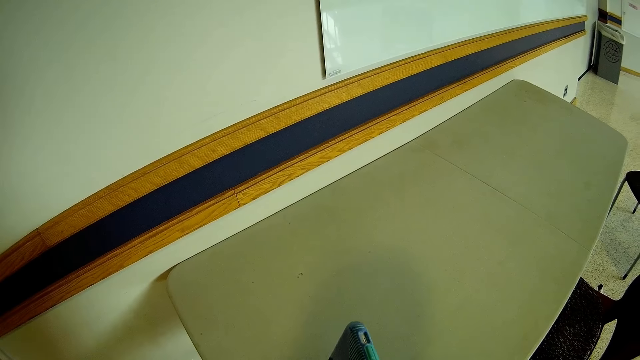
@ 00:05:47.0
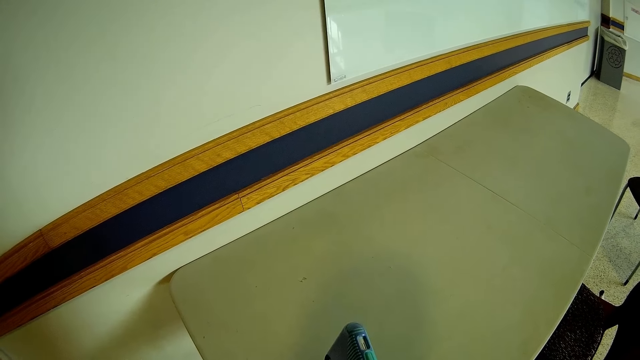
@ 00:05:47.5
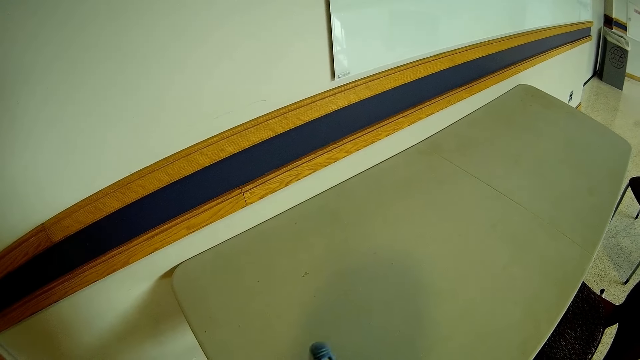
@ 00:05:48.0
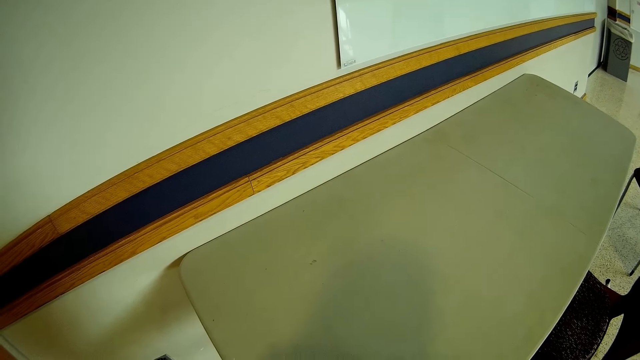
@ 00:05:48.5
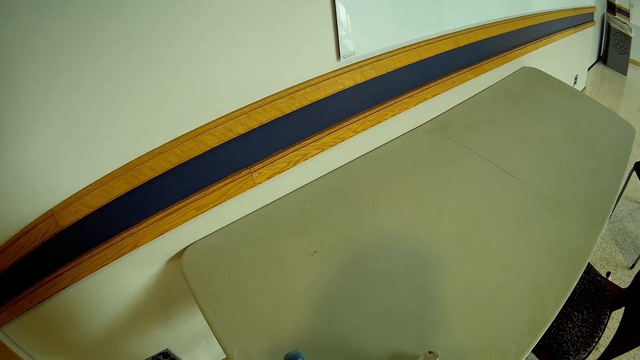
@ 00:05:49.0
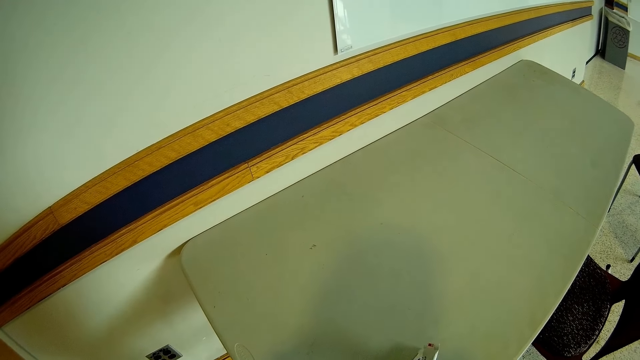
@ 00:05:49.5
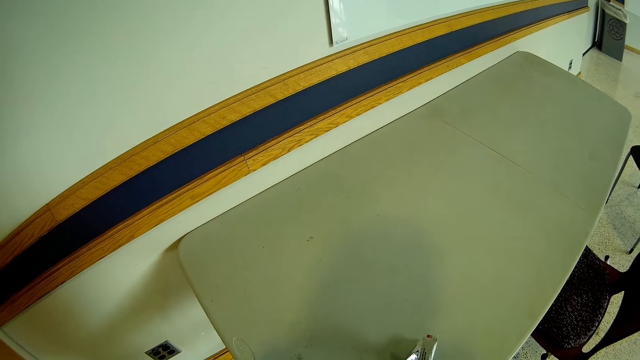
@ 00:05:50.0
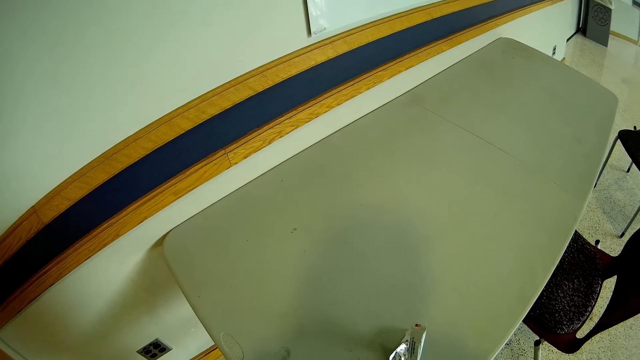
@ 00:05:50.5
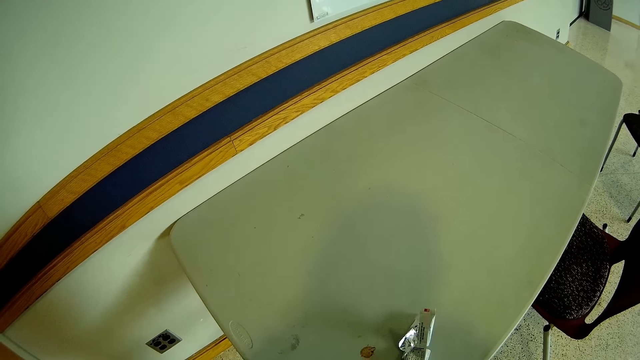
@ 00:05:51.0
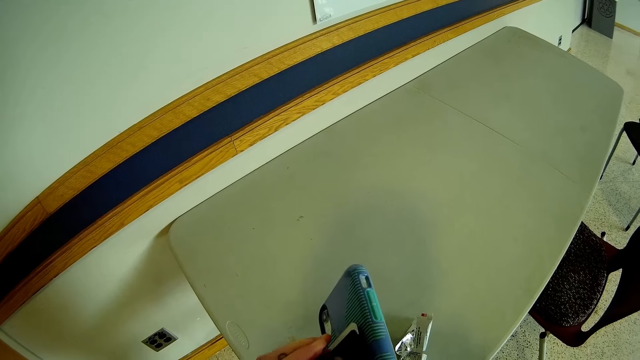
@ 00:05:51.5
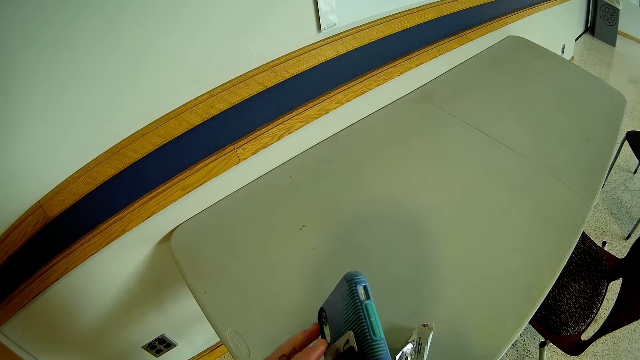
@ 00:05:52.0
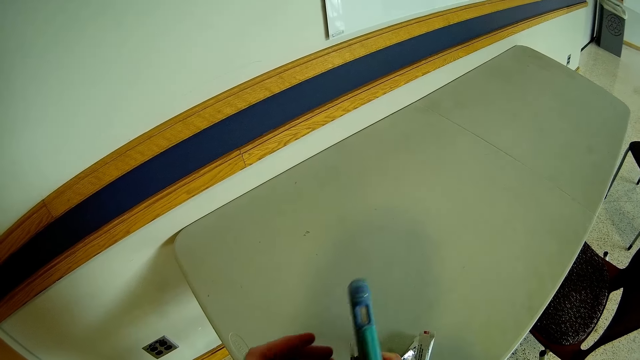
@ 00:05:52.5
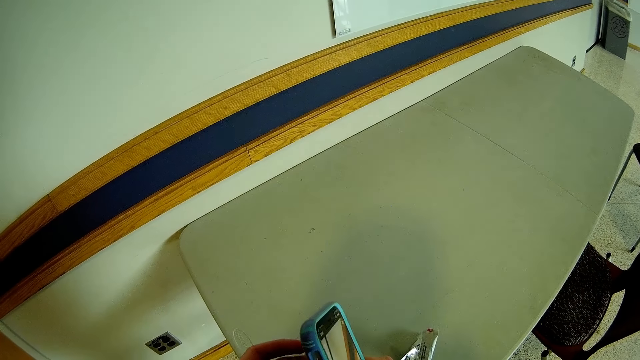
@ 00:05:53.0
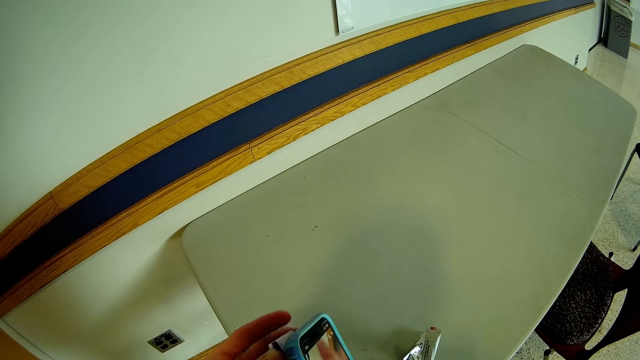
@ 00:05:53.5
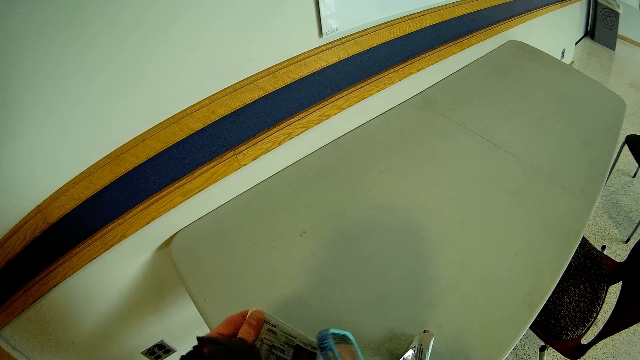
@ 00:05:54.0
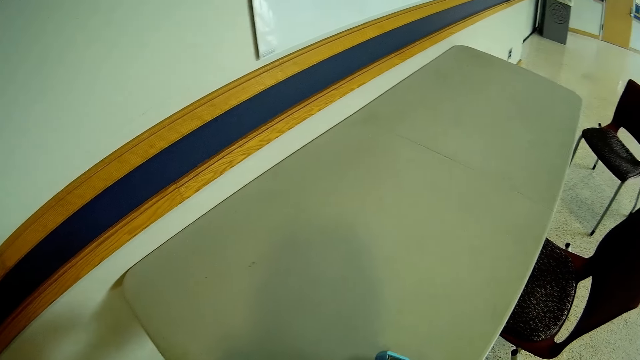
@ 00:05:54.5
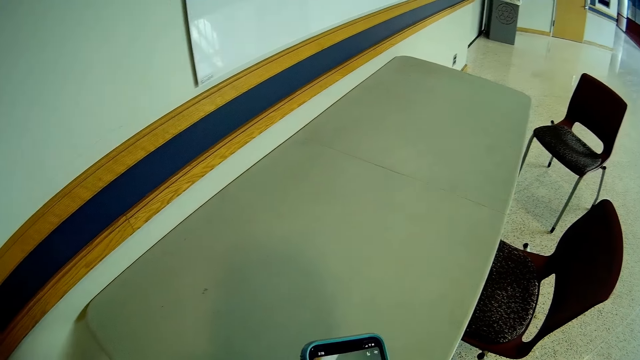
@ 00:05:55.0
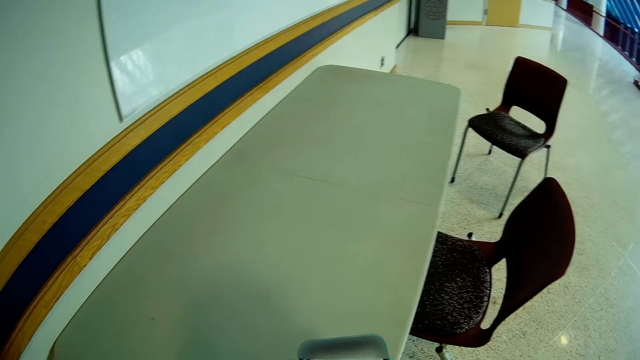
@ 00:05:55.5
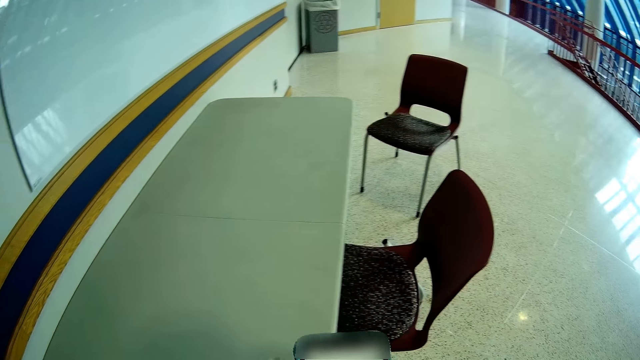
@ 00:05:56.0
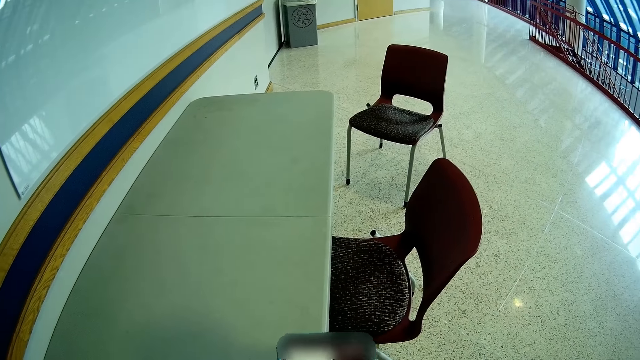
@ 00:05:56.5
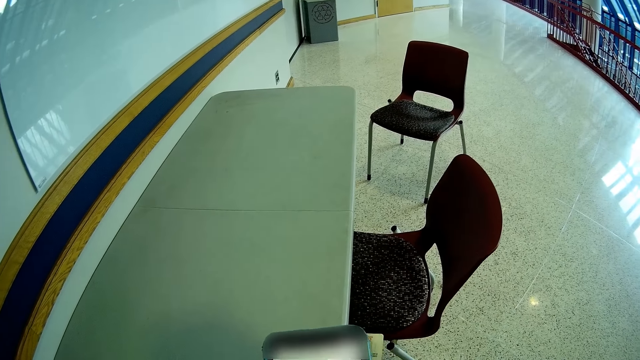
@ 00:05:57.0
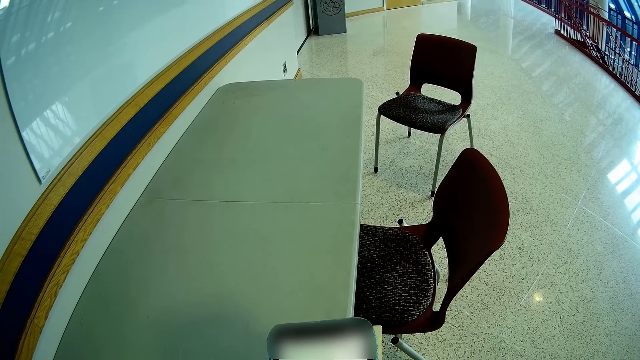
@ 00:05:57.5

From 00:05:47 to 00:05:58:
The camera wearer adjusts the phone. He takes out a card from the back of the phone with his left hand. He adjusts the phone cover. He examines the phone with both hands. He turns the phone. He holds the phone with the left hand. He moves the phone. He holds the phone in the hand.

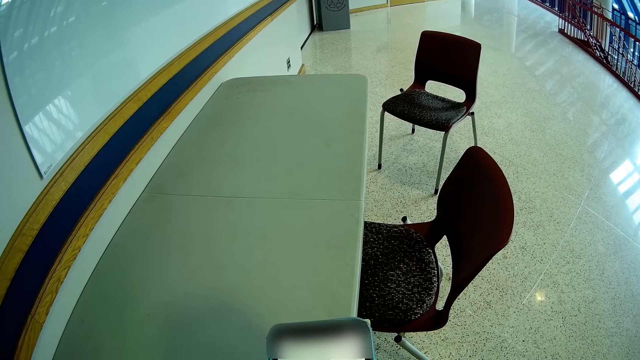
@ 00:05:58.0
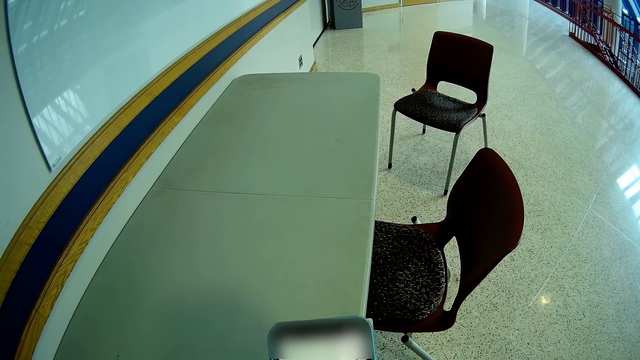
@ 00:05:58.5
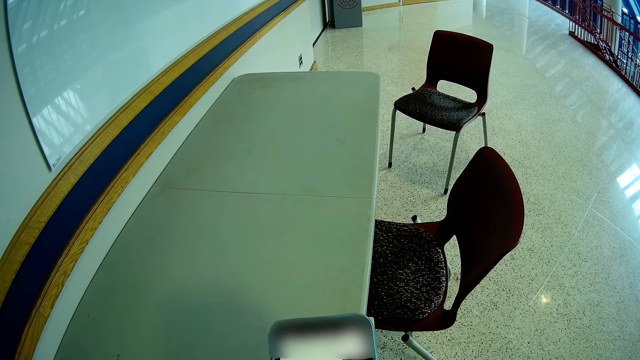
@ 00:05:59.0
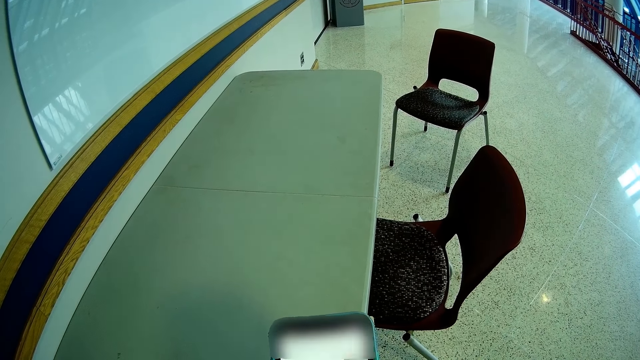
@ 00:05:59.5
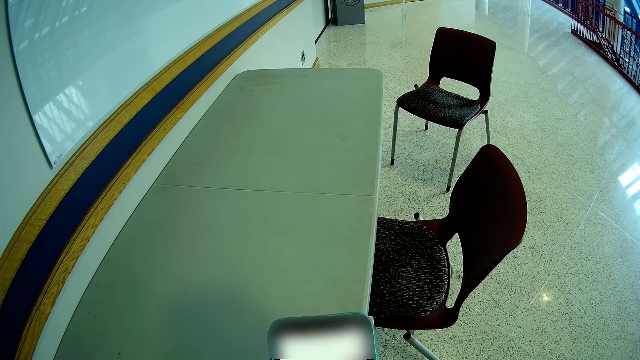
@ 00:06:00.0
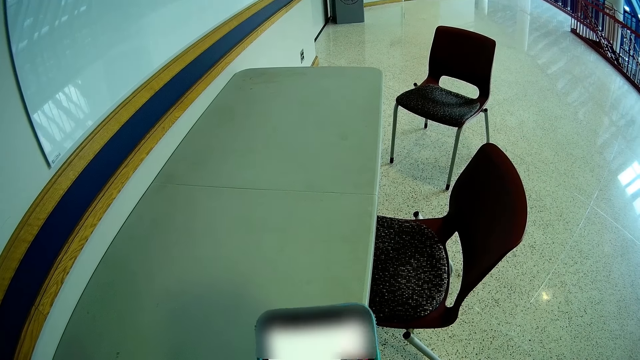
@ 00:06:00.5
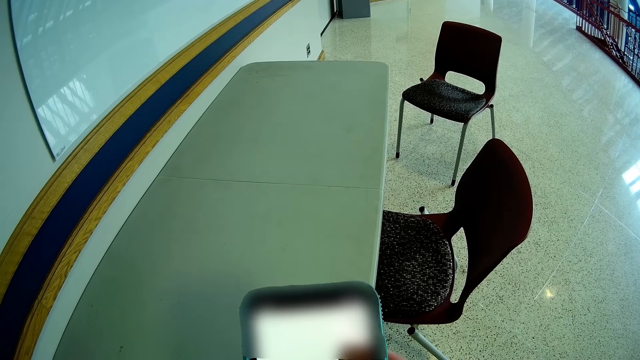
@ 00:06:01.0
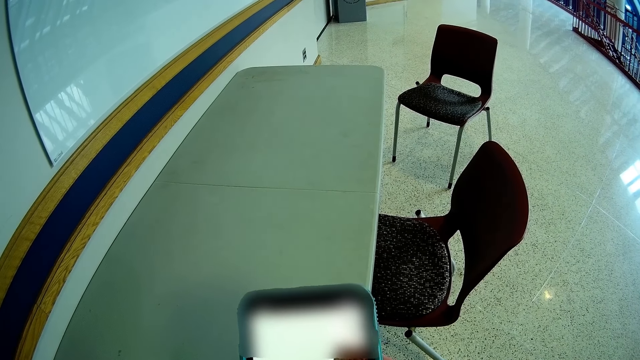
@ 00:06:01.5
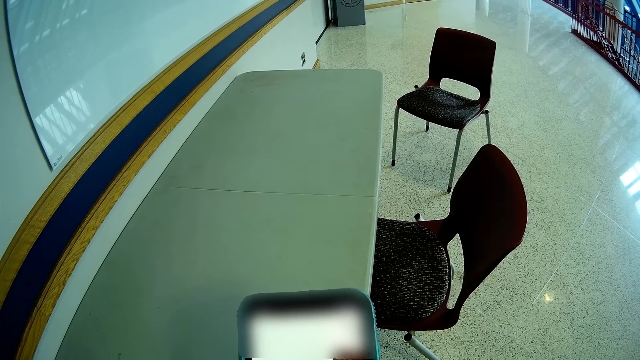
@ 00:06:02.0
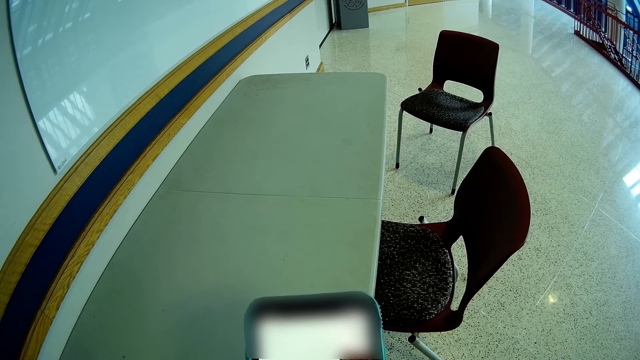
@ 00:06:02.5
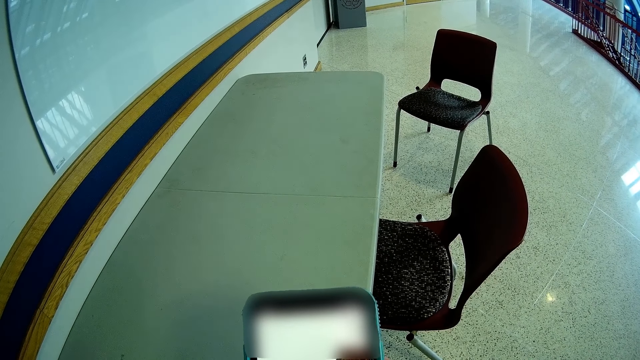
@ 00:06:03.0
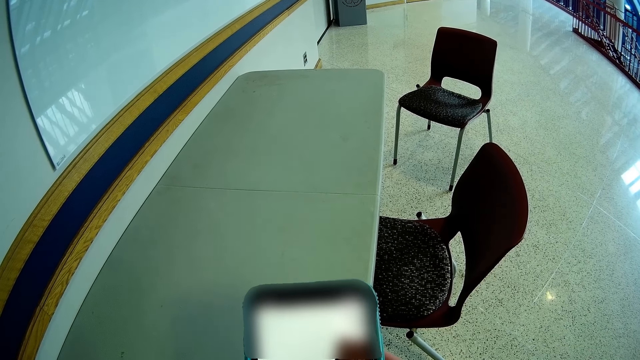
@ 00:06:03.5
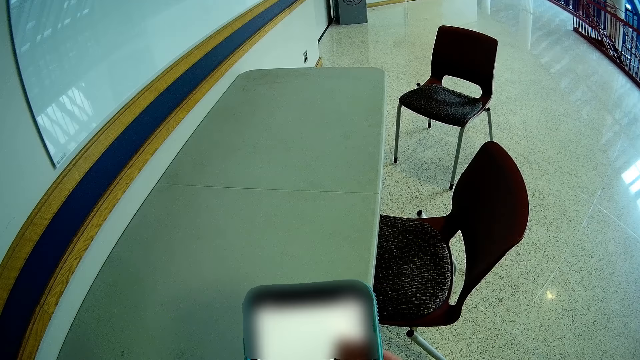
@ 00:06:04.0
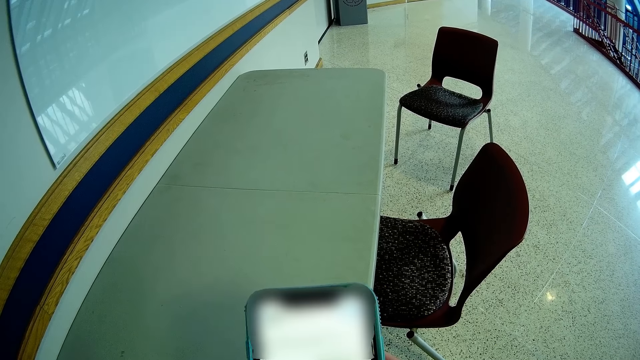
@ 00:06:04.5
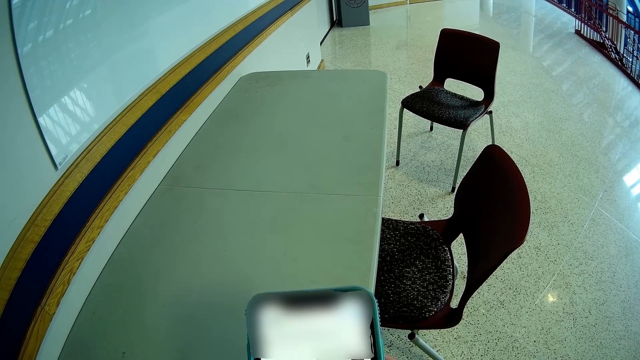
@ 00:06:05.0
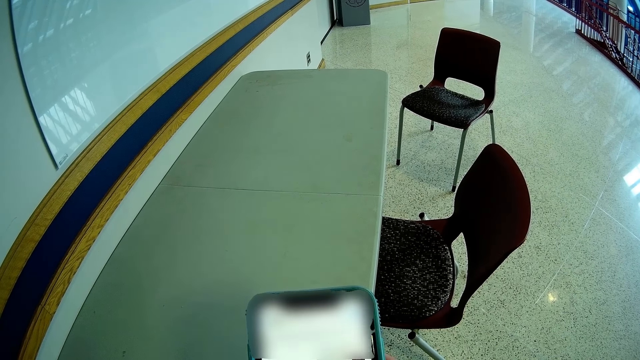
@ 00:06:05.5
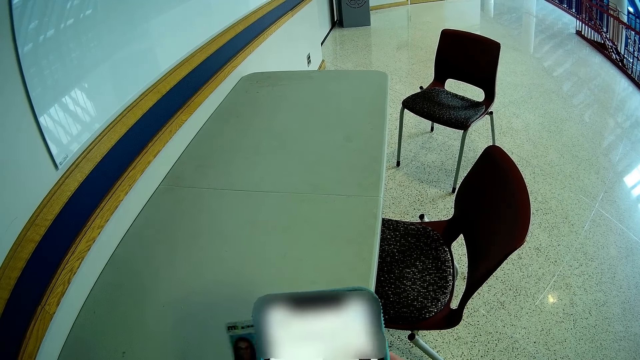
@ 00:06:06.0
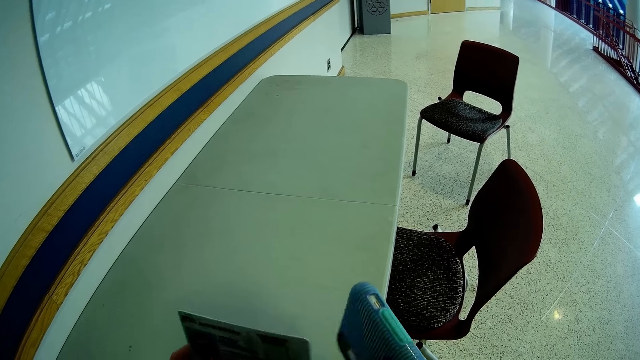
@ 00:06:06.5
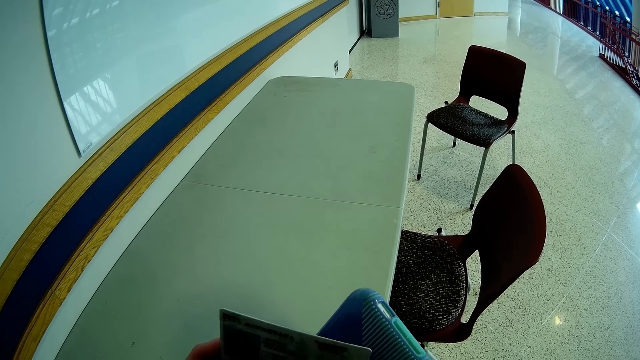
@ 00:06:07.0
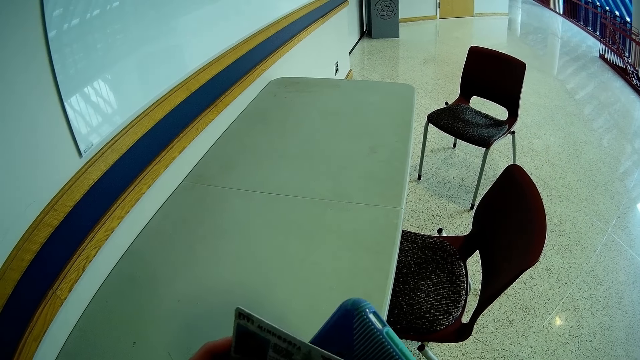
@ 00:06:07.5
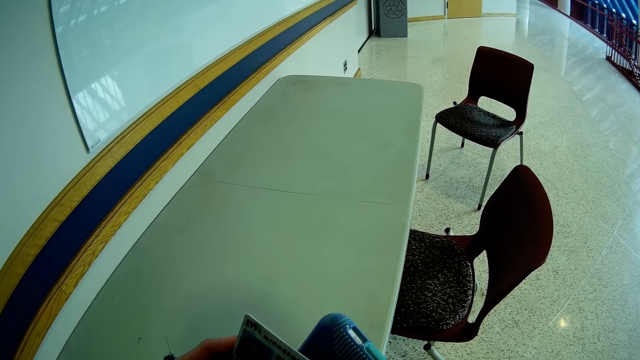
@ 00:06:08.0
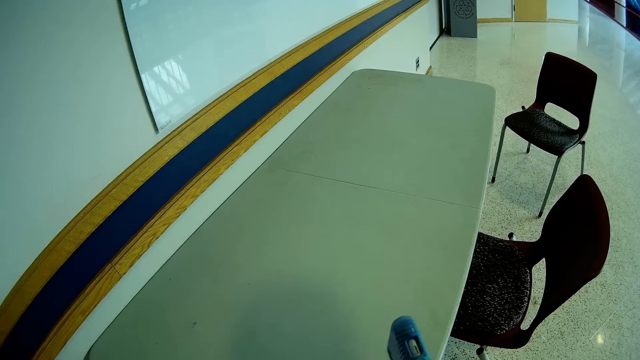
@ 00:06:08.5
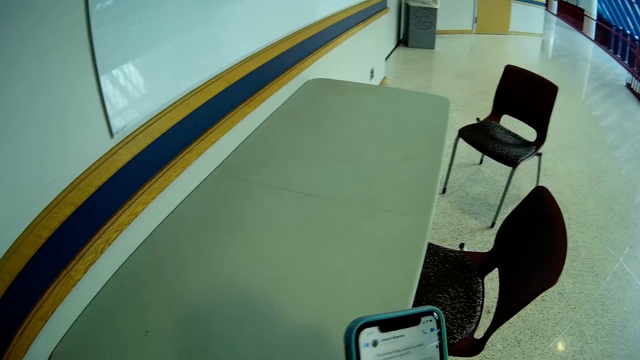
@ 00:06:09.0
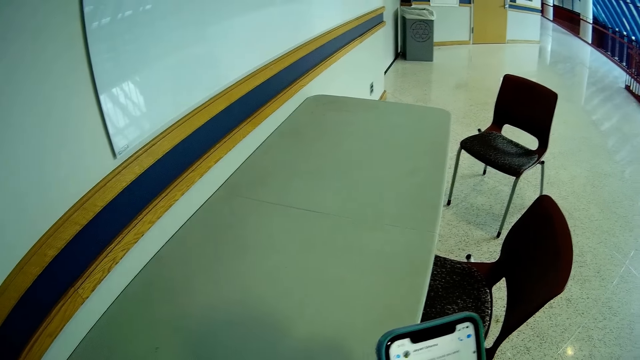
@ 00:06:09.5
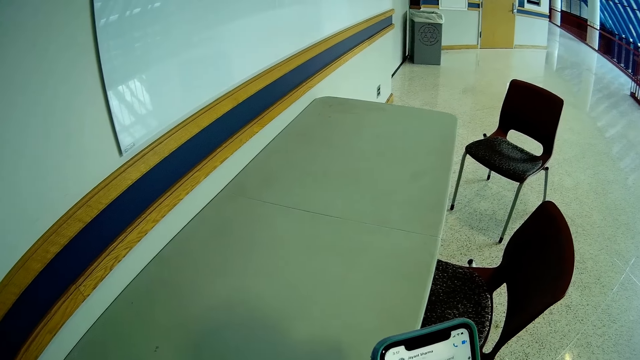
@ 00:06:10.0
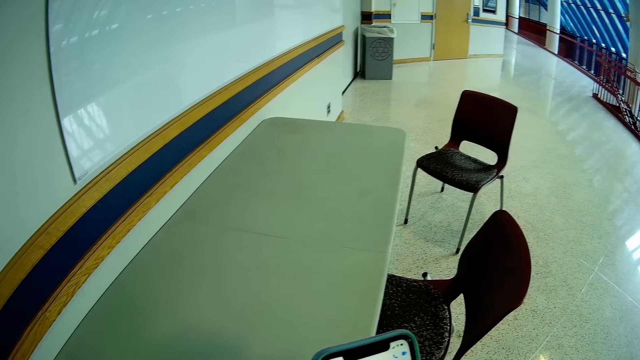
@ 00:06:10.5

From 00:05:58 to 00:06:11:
The camera wearer holds the phone in the left hand and a card in the right hand. He operates the phone with both hands. He lifts the phone. He captures the card using the phone. He takes out the card from the back of the phone with his left hand. He moves the card. He touches the phone with the card with his left hand. He inserts the card. He turns the phone.
